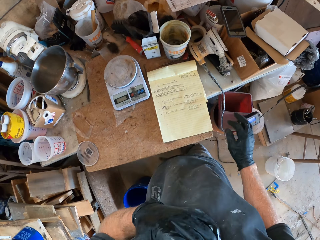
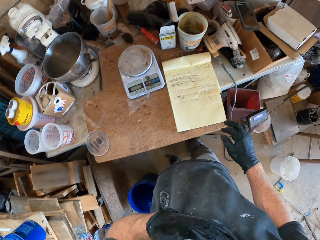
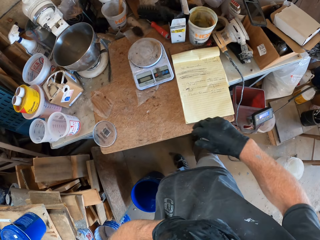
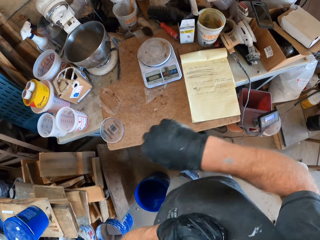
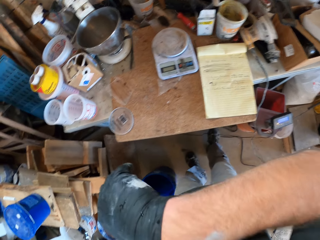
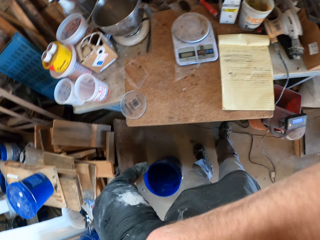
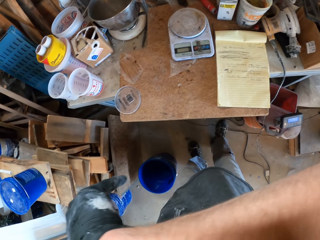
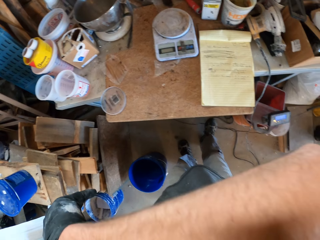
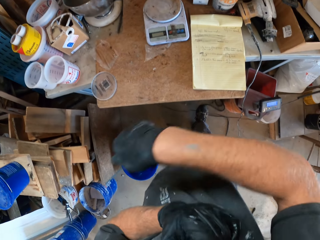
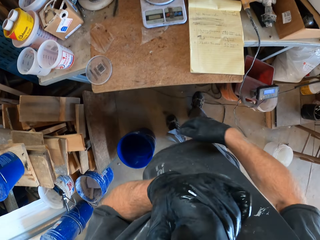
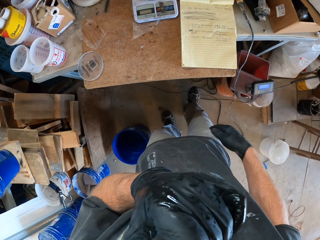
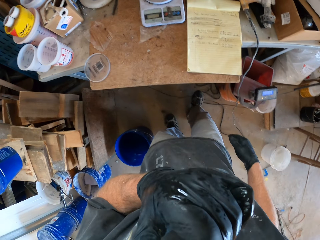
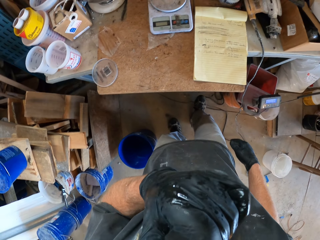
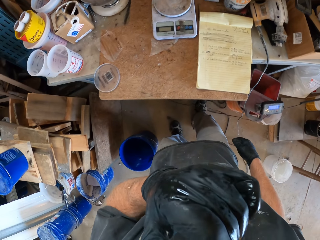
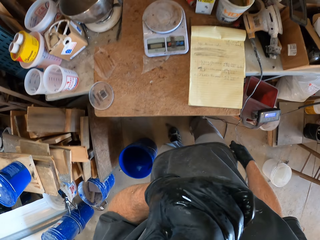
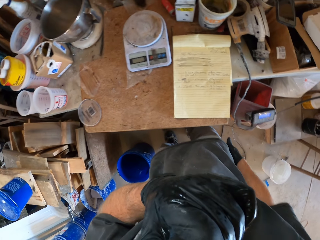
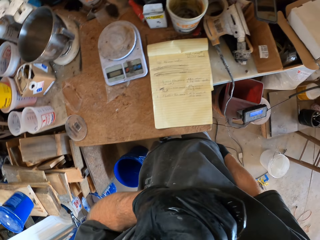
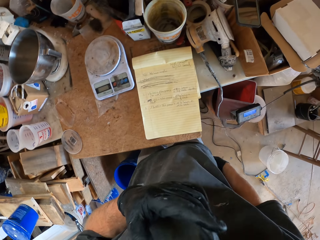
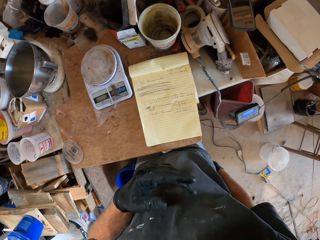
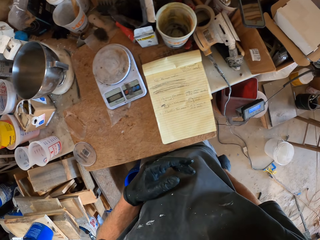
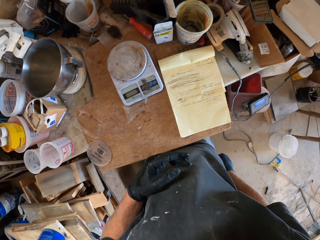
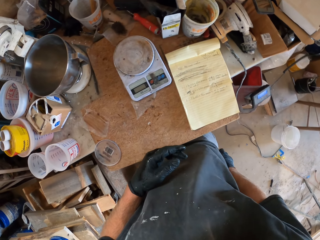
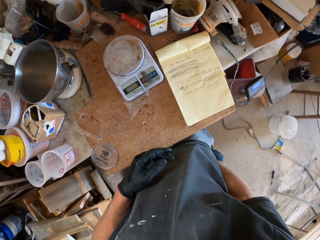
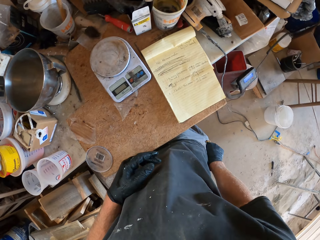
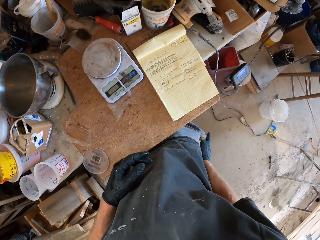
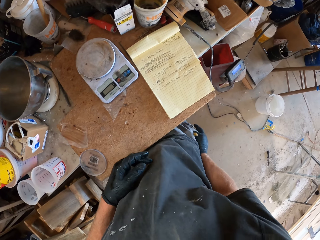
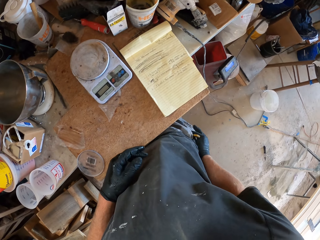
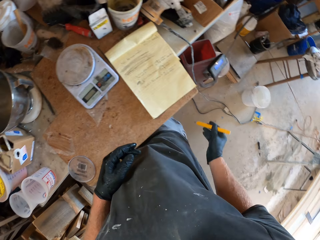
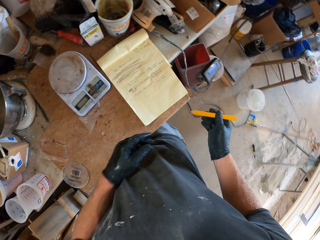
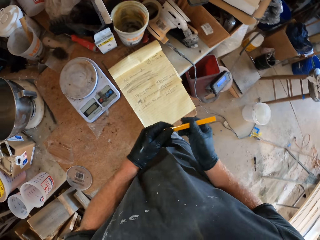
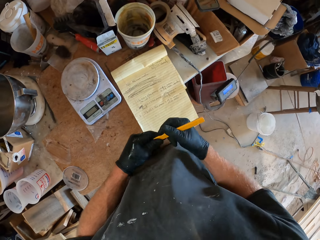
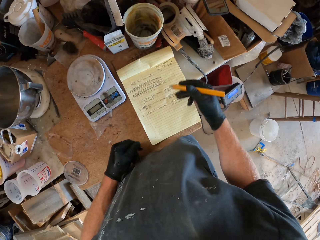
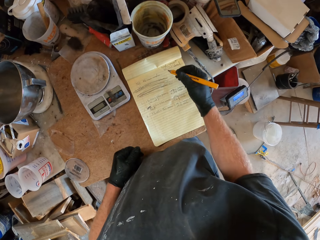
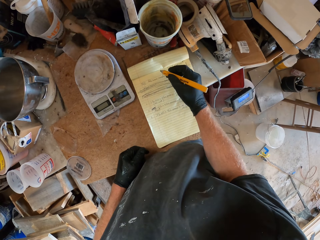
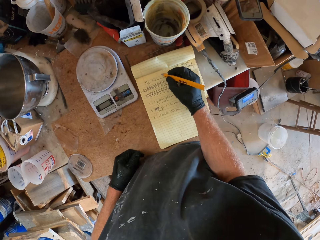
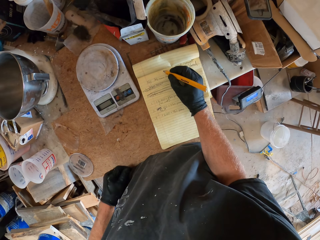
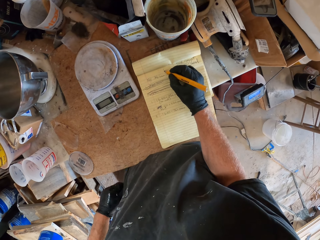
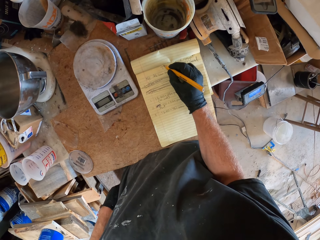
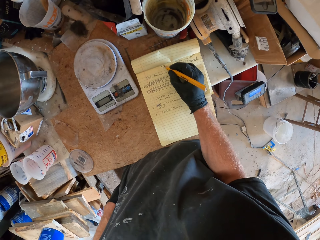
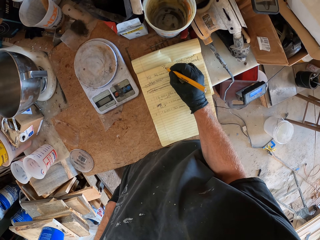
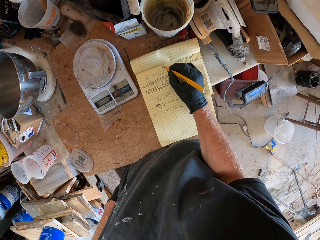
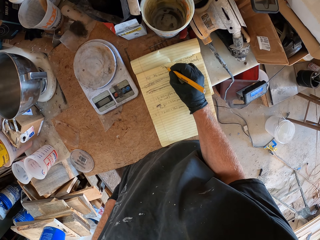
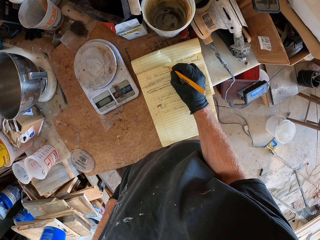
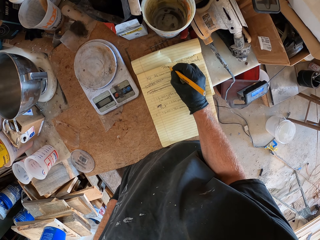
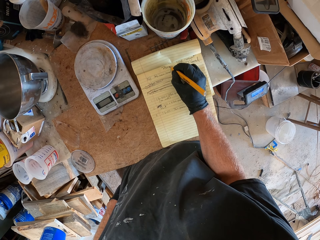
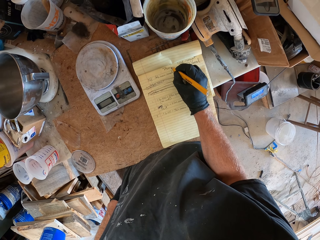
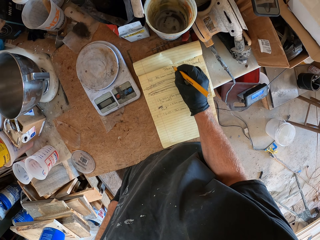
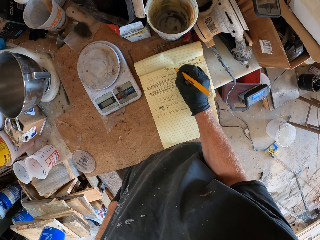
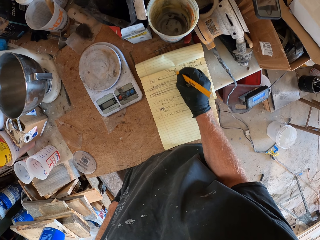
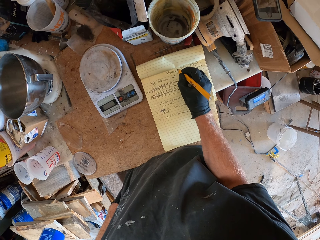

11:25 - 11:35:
The camera wearer touches his face with his hands. He wipes his face with his hand. He removes his left hand from his face. He brings out a pen from his pocket with his right hand. He uncovers the pen with his left hand. He writes on a book on the table with the pen.

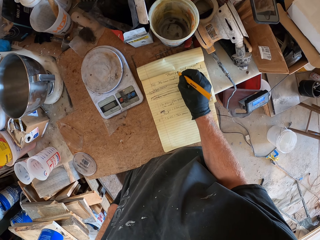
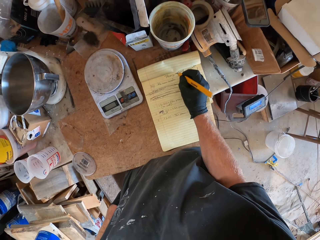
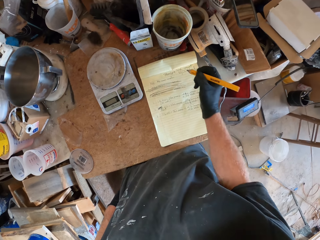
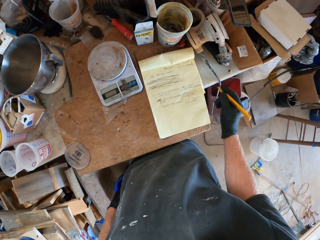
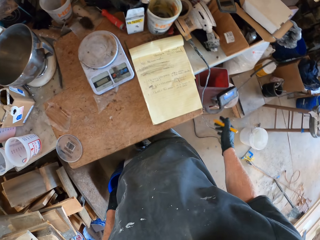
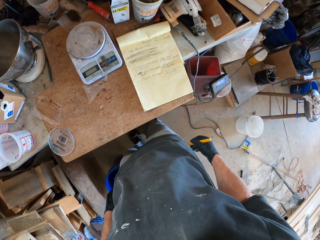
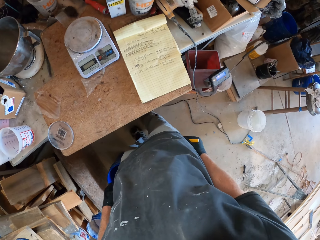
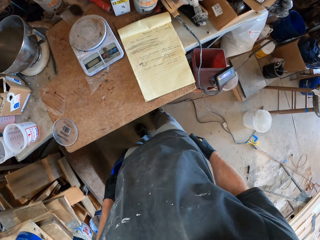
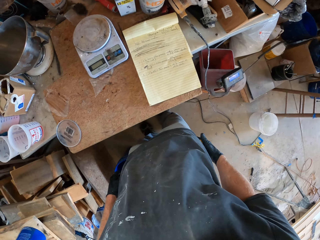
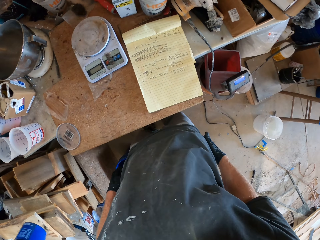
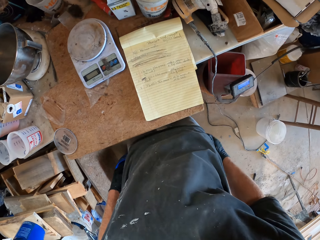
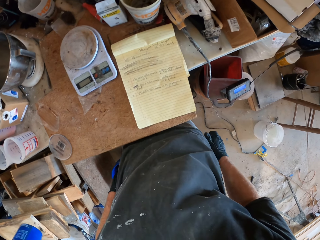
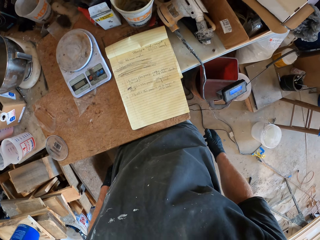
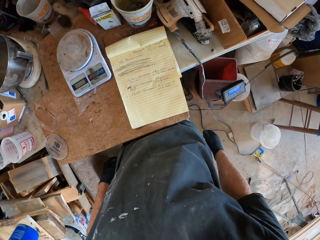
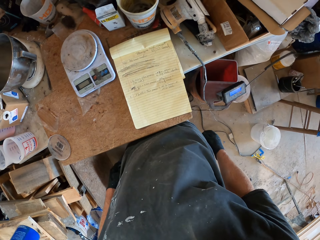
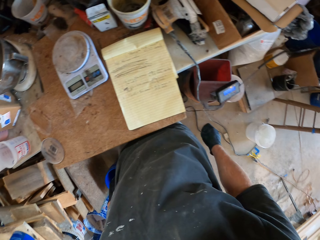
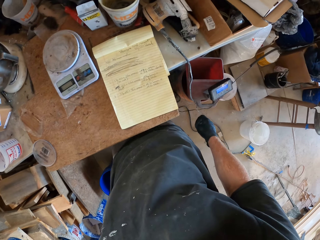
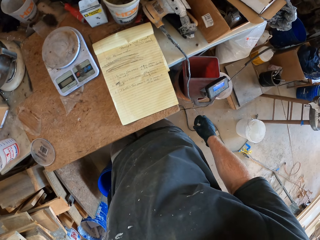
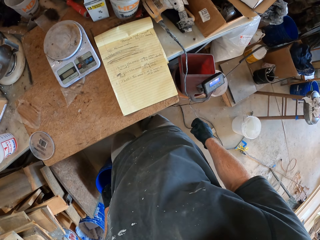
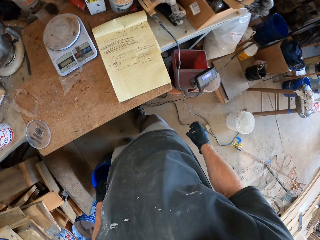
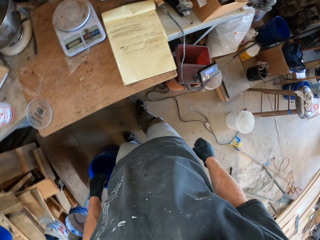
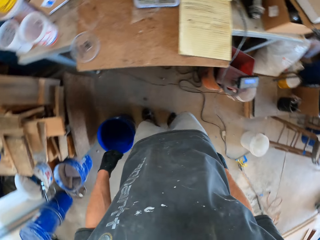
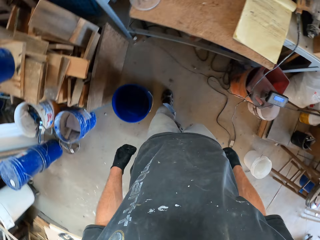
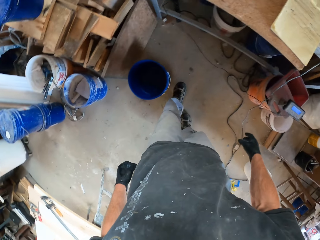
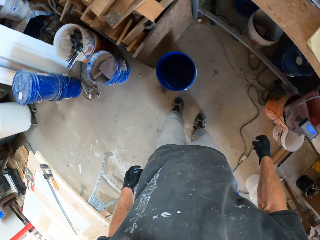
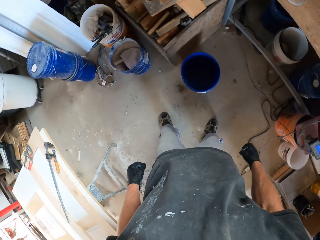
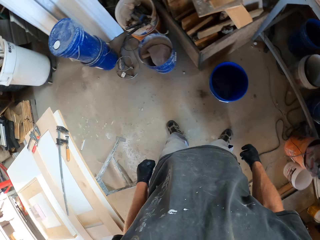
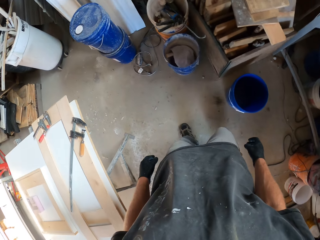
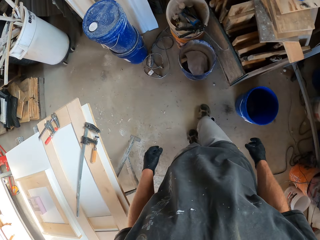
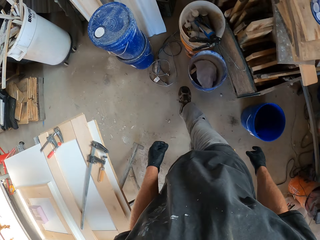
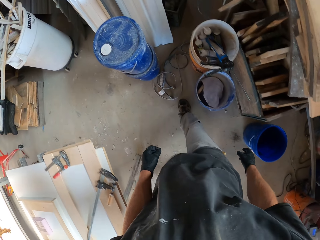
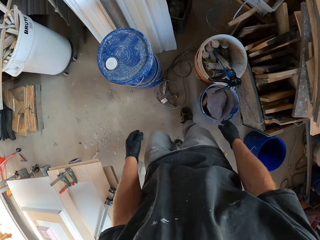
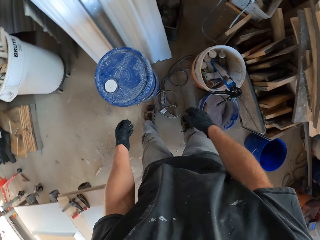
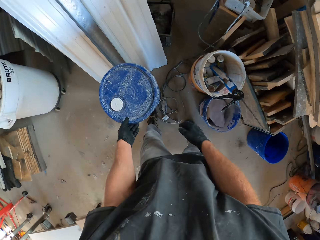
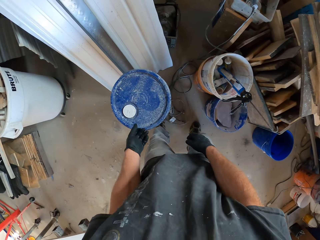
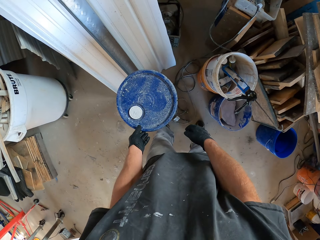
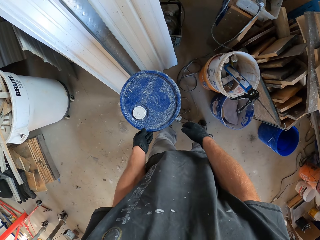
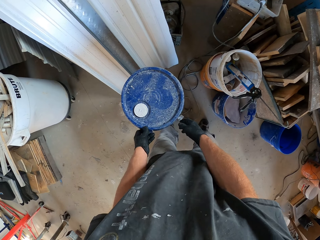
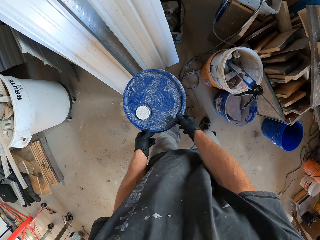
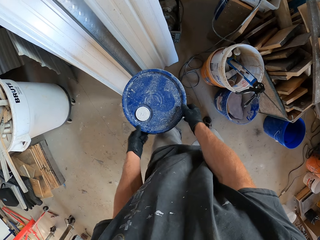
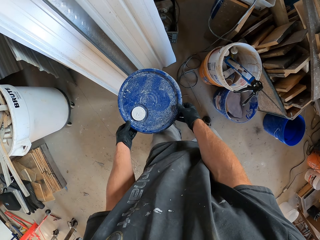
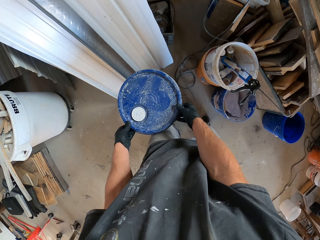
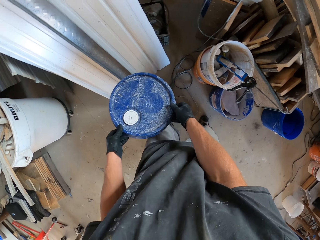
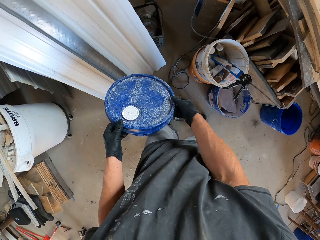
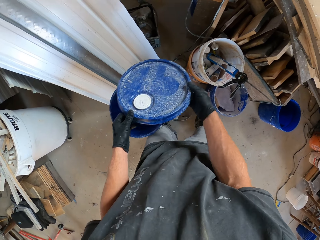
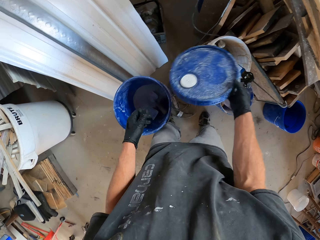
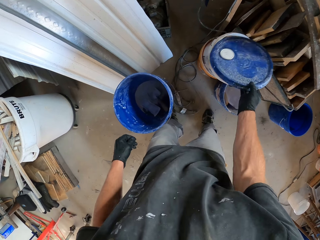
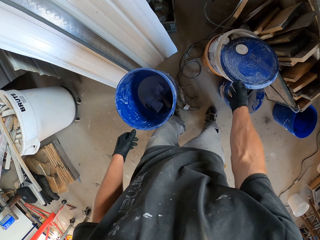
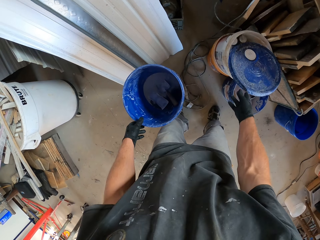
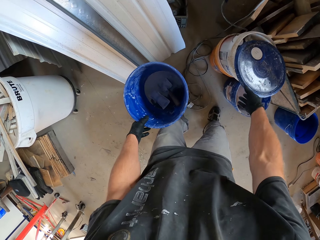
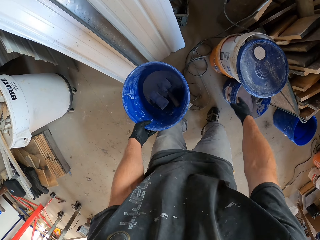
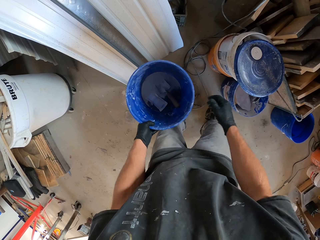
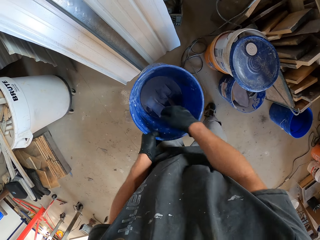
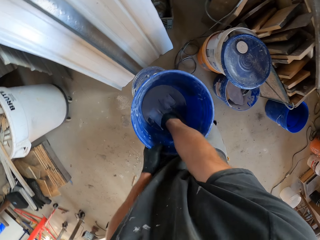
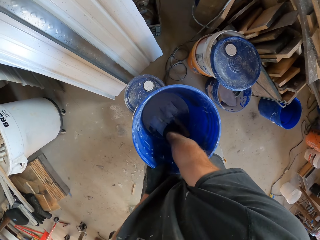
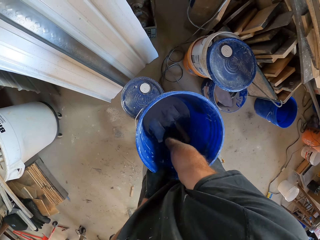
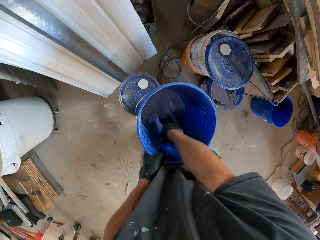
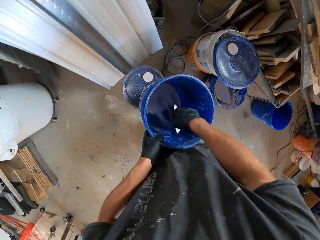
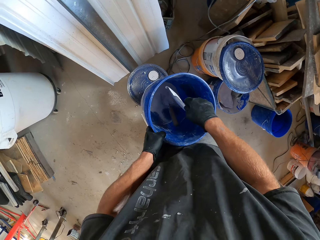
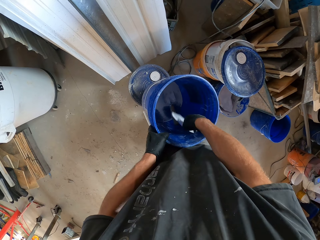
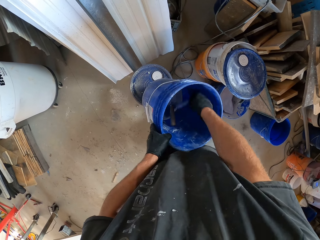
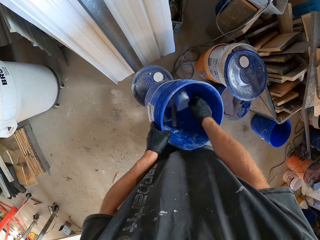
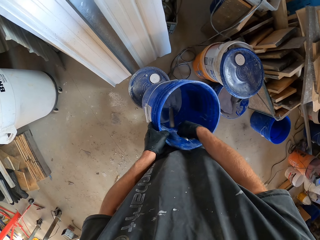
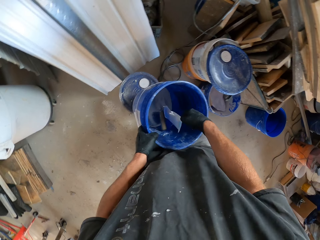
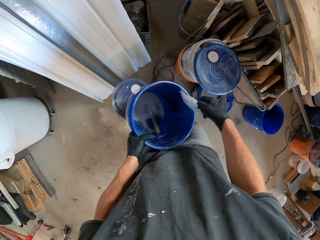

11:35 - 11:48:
The camera wearer puts the pen in his pocket with his right hand. He moves towards a blue bucket containing some white cement. He opens the lid of the blue bucket. He drops the lid on another bucket with his right hand. He picks up the blue bucket from the floor with his left hand. He brings out a small pack from the bucket with his right hand. He hits the small pack on the bucket.
